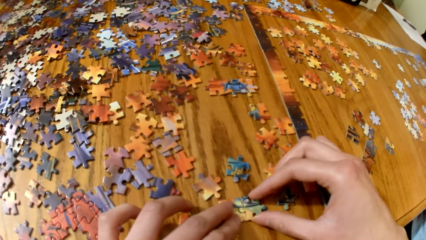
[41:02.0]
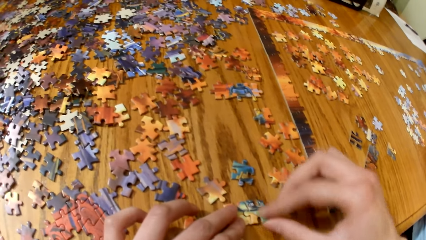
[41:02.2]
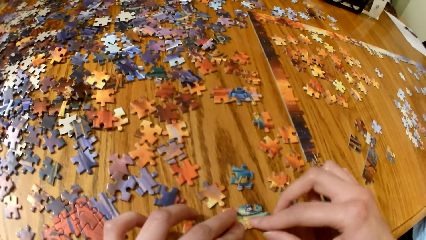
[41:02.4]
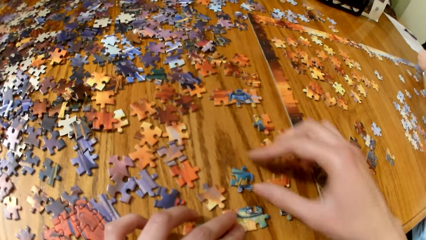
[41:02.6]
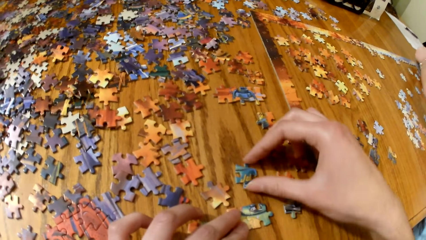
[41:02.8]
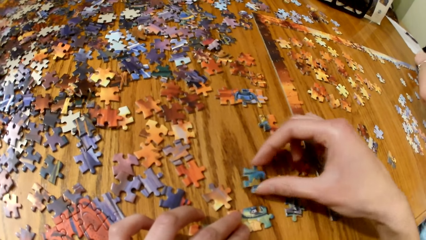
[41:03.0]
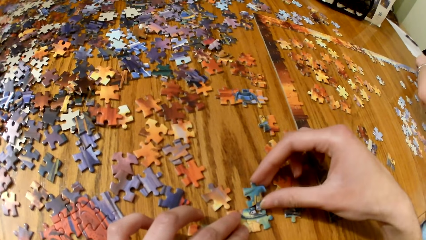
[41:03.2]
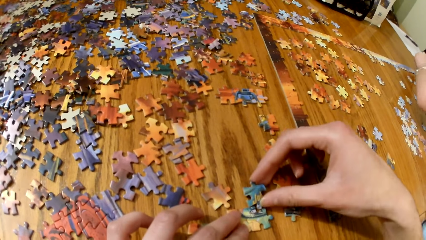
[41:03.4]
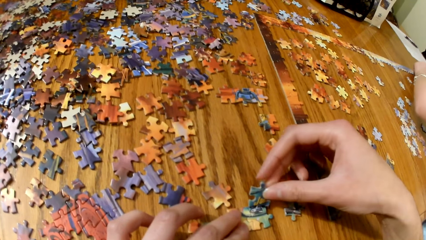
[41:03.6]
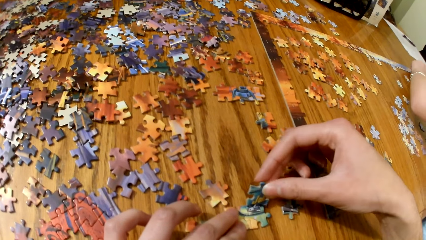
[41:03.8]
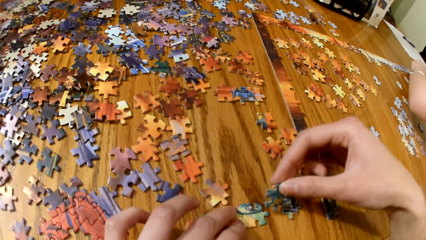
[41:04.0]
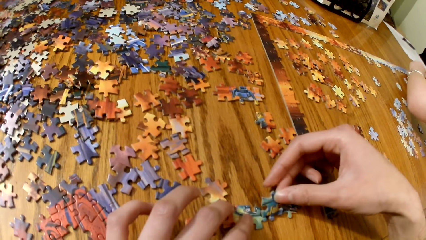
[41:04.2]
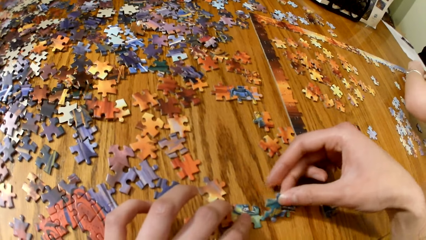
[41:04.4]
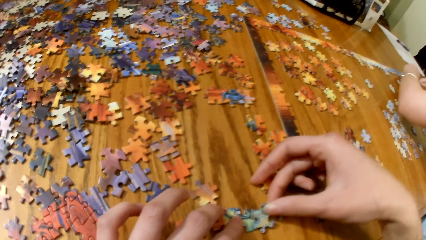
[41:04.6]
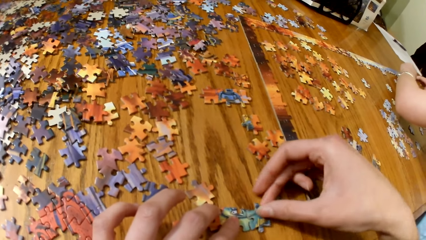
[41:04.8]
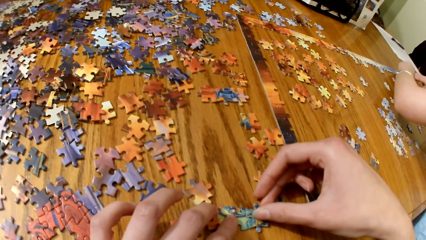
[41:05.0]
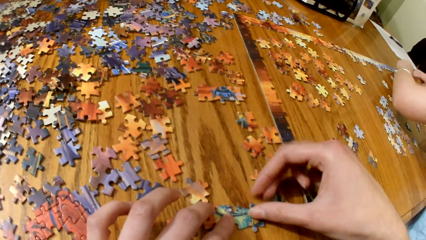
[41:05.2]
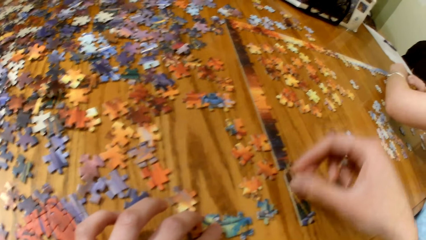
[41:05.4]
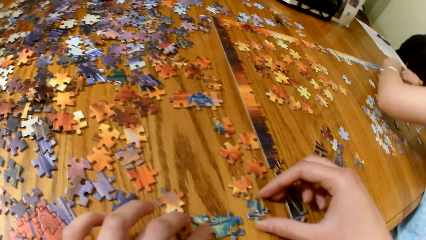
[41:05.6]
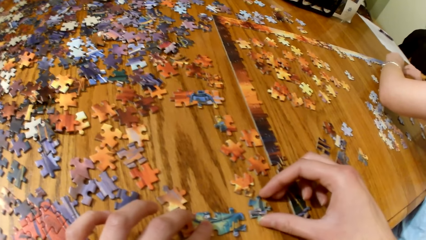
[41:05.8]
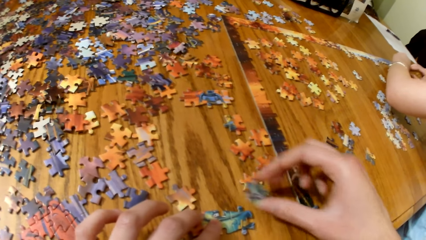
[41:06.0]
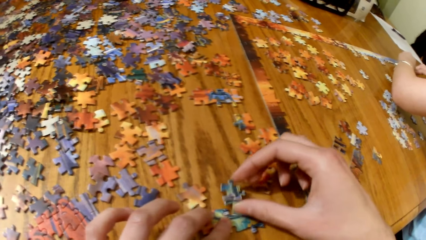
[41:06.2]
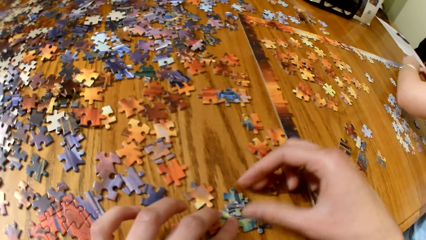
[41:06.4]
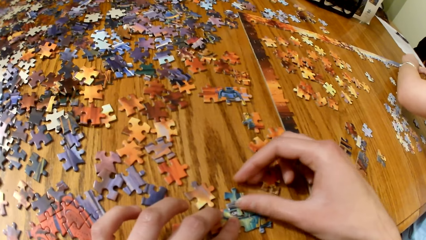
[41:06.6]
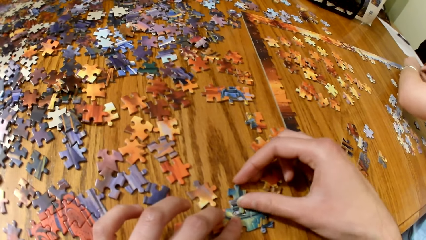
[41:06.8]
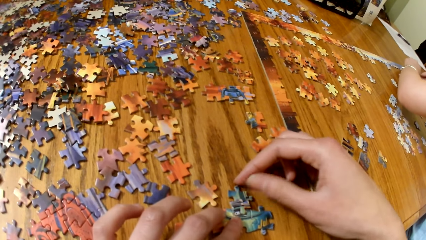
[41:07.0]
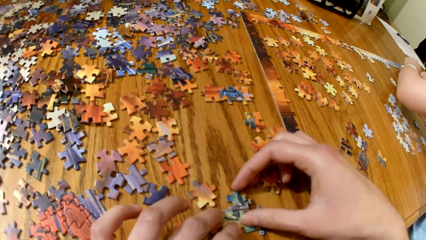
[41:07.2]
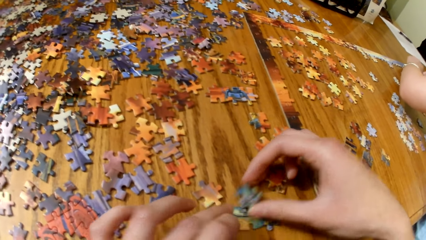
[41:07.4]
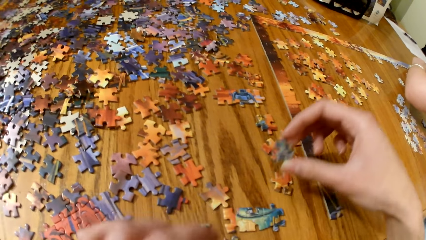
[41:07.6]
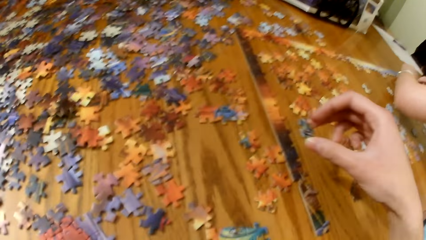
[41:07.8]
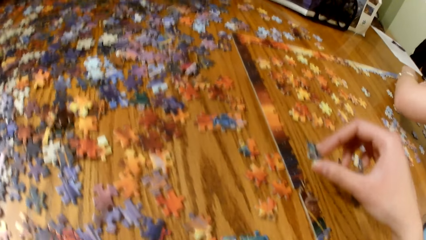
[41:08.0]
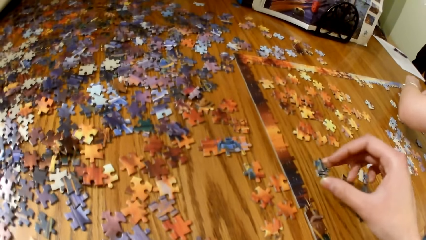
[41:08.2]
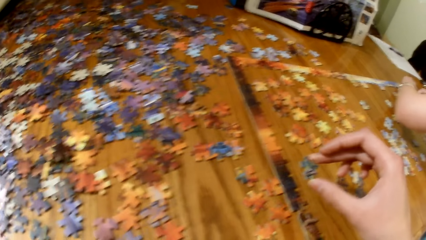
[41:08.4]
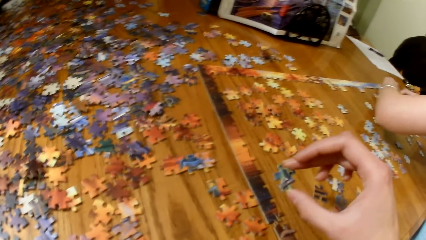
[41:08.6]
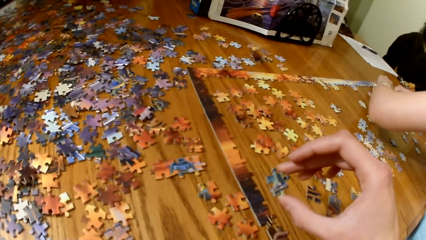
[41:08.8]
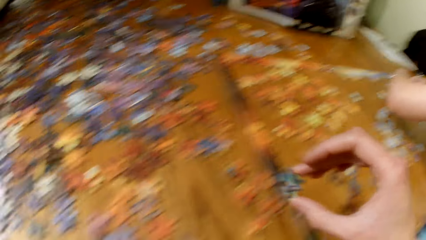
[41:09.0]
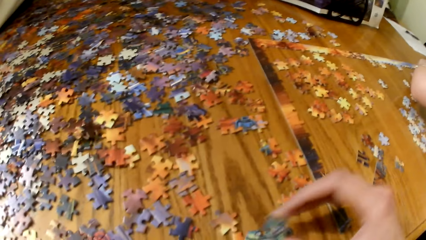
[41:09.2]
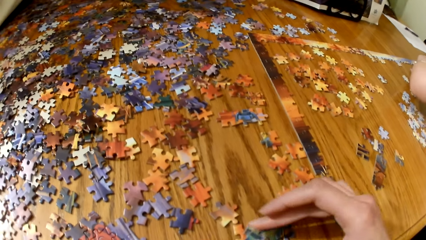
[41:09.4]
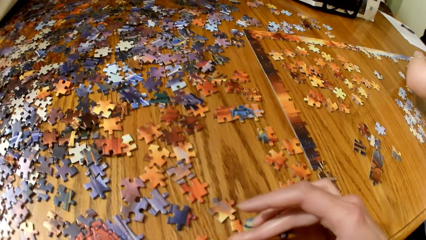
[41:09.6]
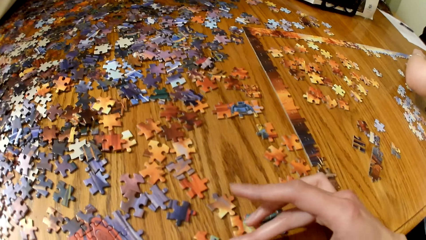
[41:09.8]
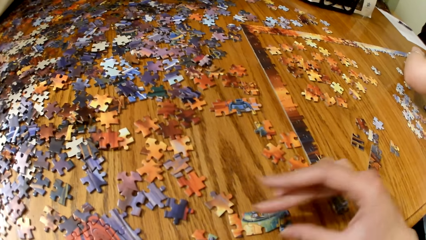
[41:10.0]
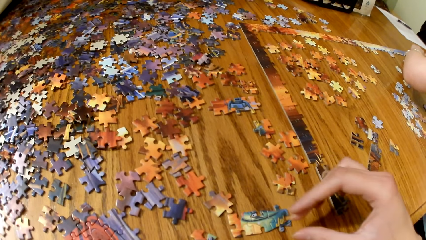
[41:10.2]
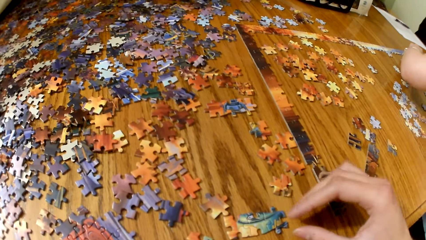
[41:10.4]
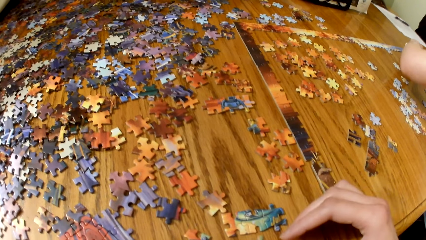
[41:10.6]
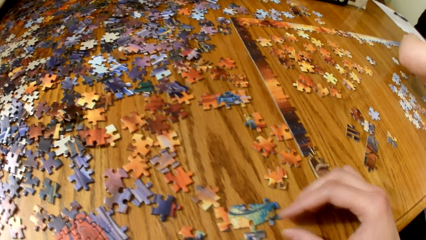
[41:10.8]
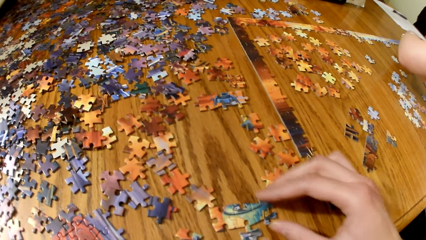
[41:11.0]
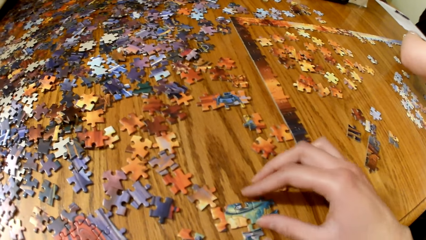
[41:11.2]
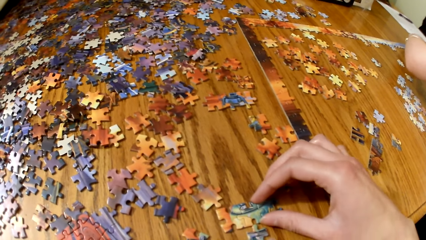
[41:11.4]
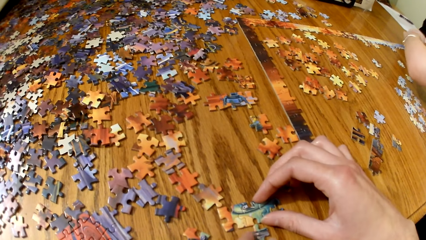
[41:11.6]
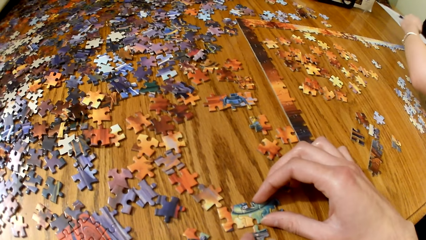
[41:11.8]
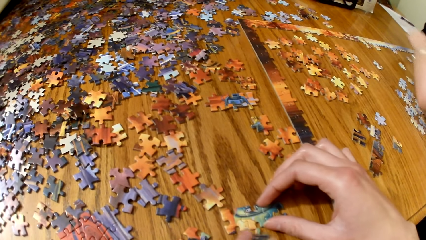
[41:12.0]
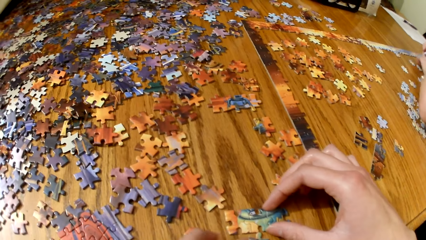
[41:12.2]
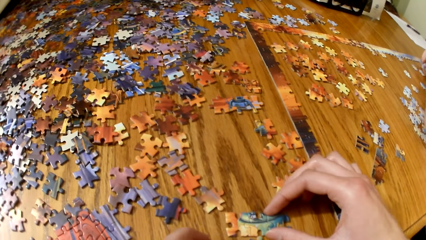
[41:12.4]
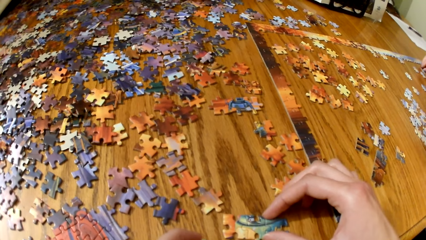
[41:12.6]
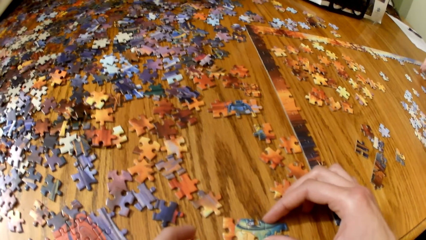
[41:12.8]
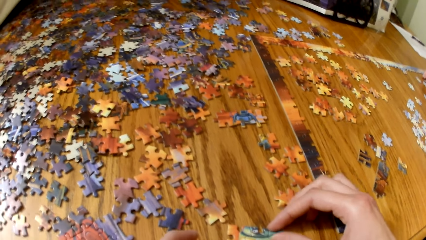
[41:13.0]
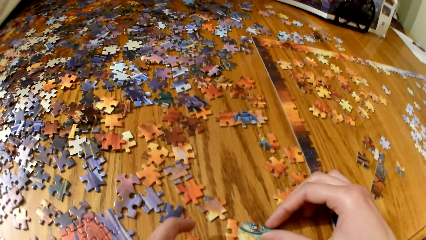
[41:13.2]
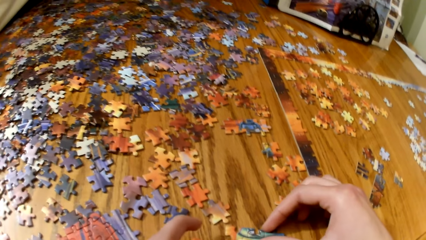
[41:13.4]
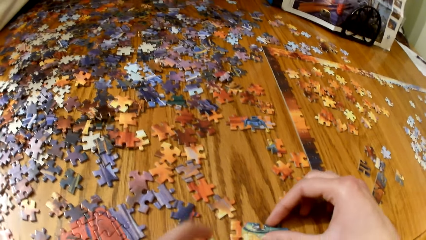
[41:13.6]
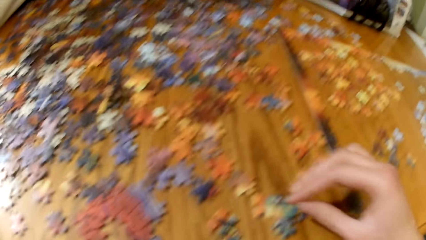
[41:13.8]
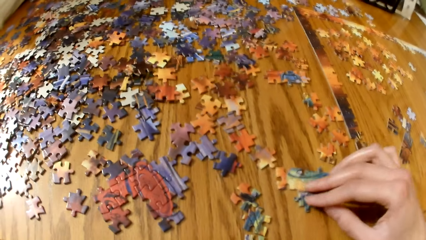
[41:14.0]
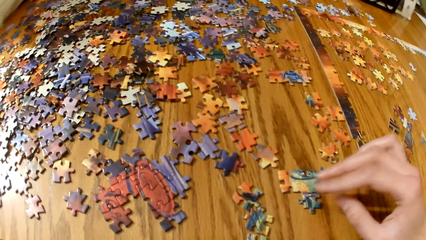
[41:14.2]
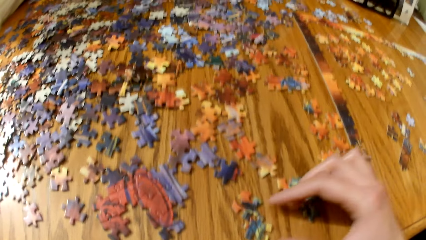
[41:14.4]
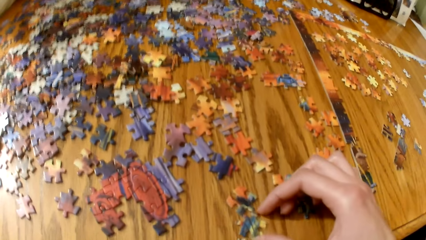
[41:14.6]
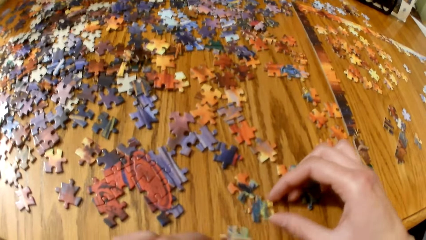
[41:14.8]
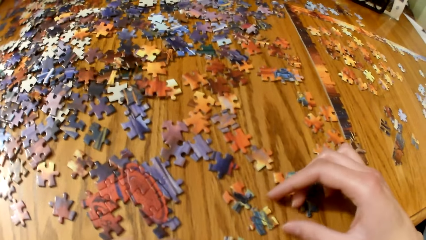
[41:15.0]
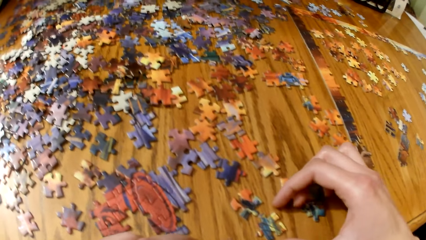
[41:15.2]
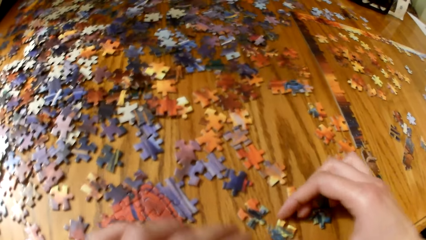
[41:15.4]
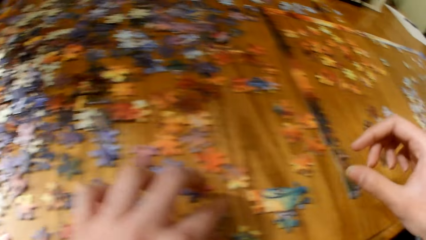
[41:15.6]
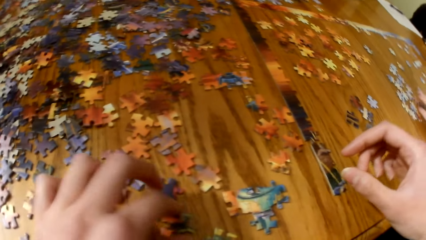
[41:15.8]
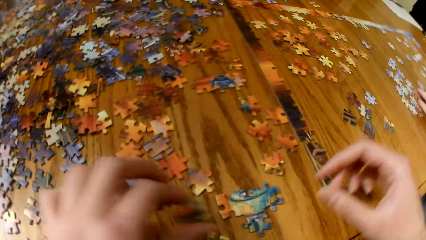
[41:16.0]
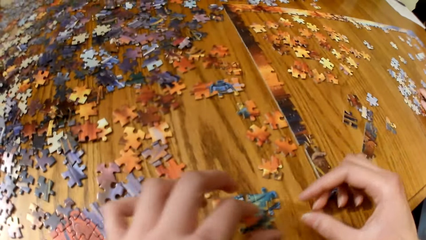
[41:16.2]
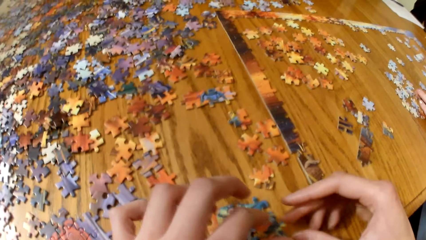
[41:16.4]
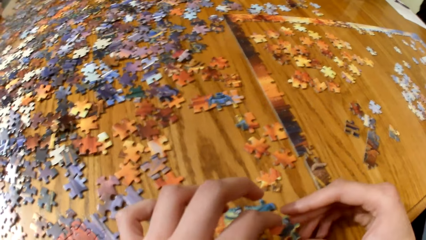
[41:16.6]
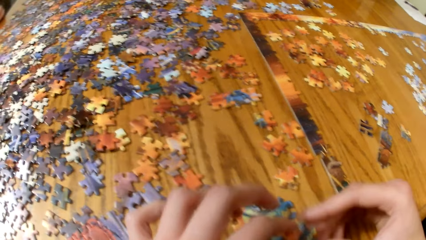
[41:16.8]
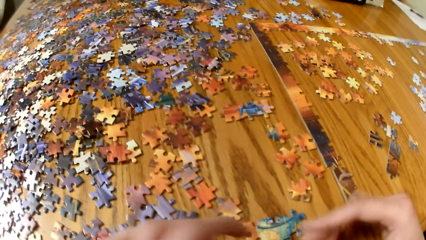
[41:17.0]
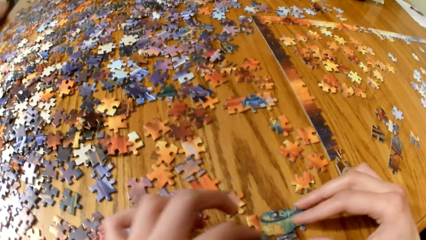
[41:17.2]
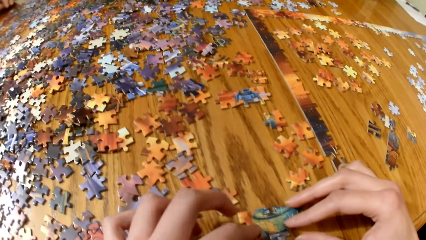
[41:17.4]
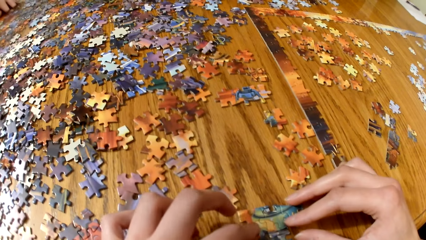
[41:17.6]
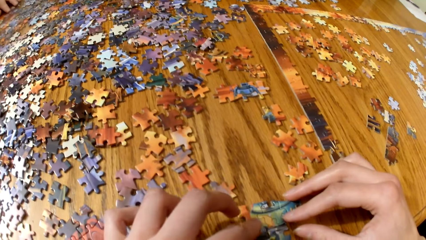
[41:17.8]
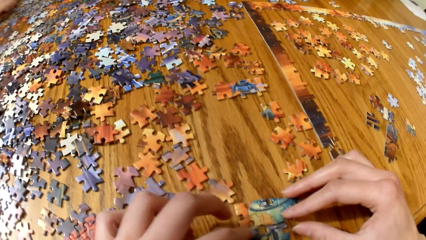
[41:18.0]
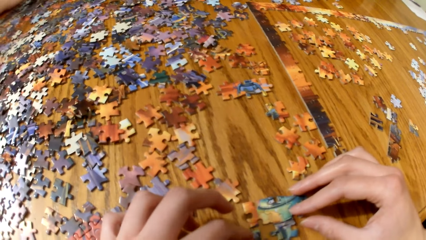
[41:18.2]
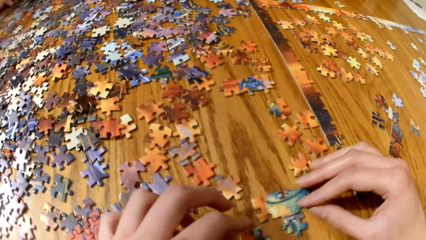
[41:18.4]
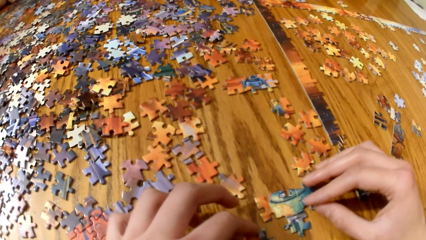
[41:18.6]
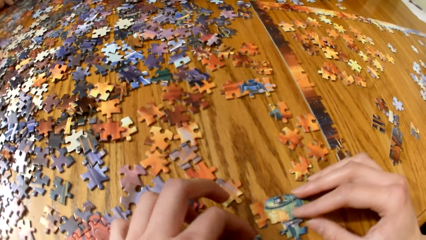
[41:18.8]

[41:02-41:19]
The camera wearer looks for puzzle pieces. They play the jigsaw puzzle. They hold the jigsaw puzzle piece. They play the jigsaw puzzle.
